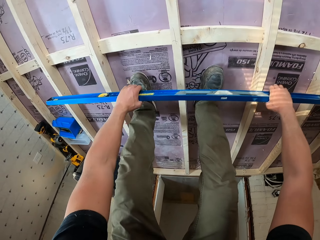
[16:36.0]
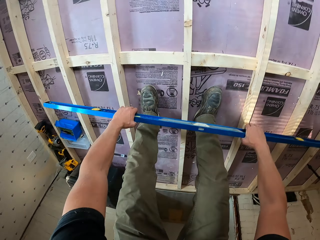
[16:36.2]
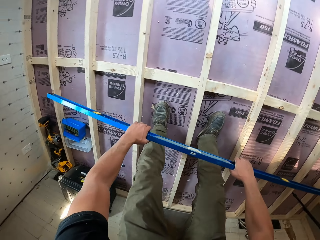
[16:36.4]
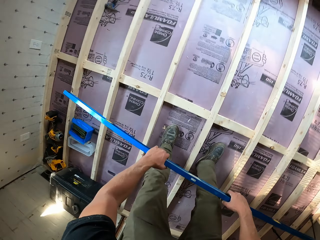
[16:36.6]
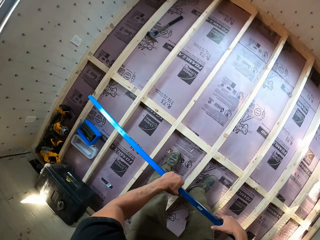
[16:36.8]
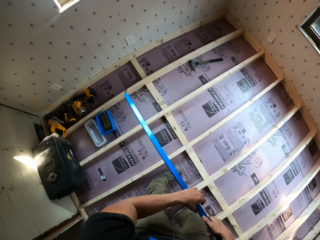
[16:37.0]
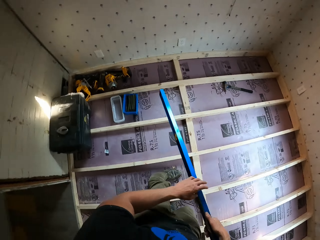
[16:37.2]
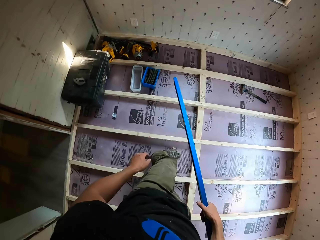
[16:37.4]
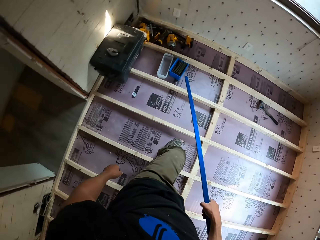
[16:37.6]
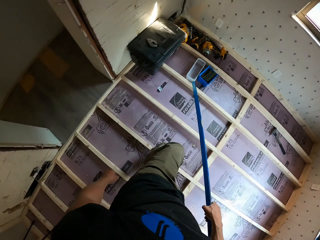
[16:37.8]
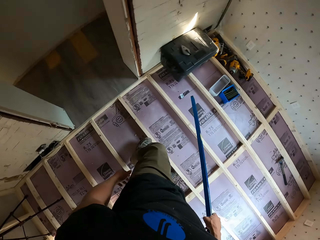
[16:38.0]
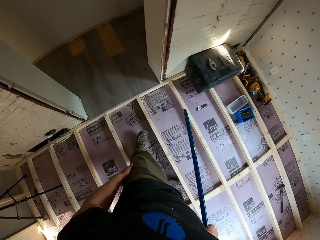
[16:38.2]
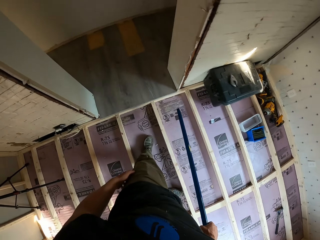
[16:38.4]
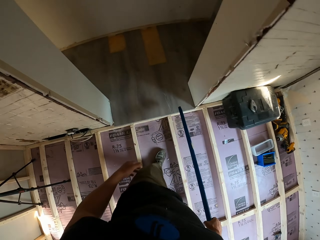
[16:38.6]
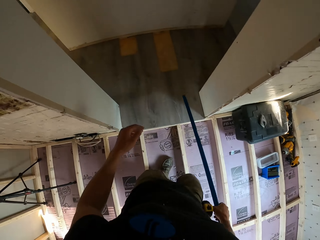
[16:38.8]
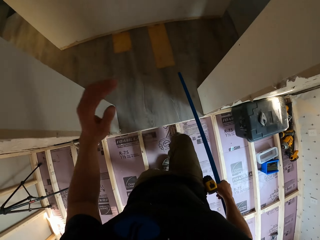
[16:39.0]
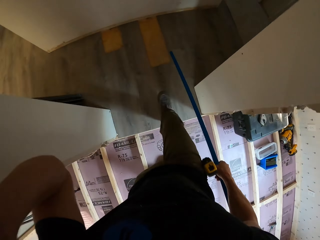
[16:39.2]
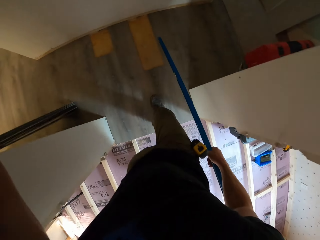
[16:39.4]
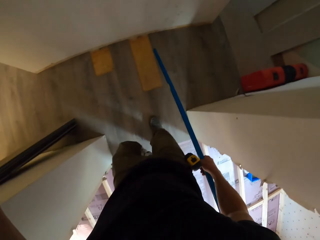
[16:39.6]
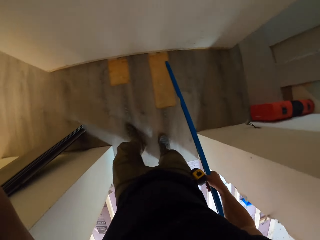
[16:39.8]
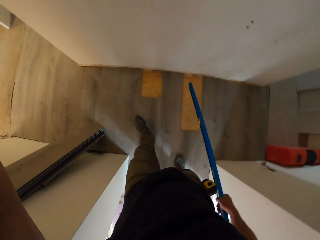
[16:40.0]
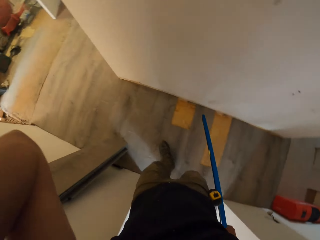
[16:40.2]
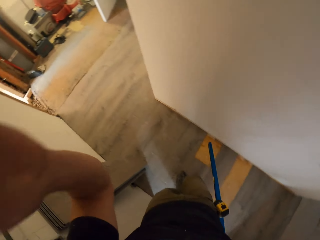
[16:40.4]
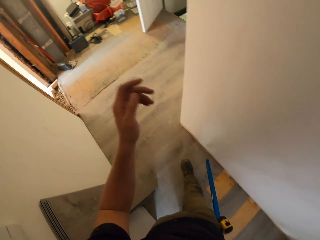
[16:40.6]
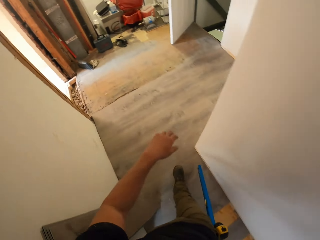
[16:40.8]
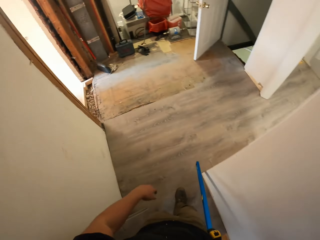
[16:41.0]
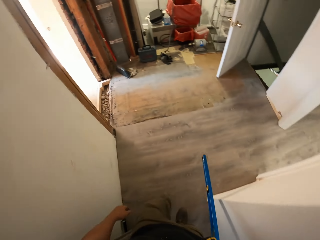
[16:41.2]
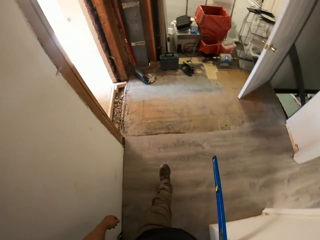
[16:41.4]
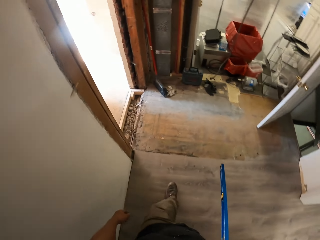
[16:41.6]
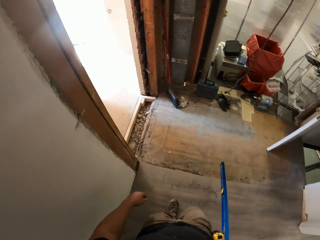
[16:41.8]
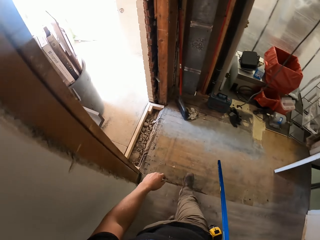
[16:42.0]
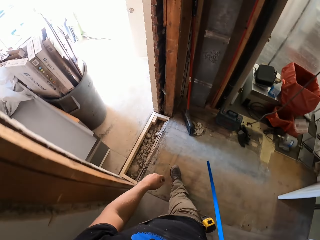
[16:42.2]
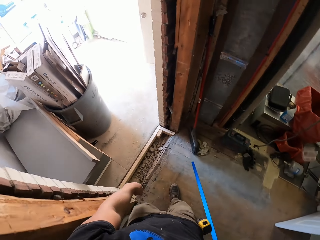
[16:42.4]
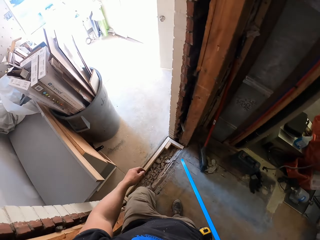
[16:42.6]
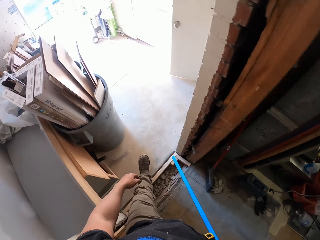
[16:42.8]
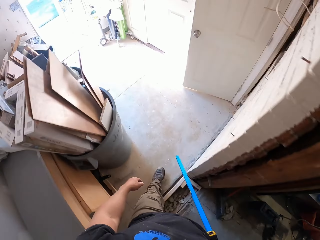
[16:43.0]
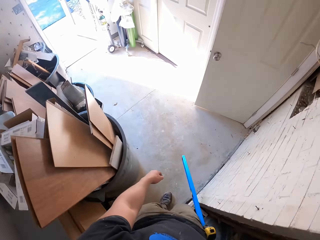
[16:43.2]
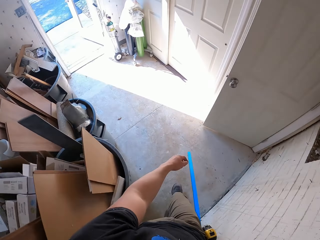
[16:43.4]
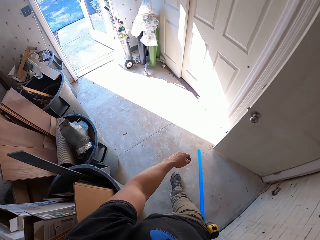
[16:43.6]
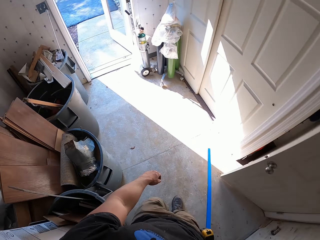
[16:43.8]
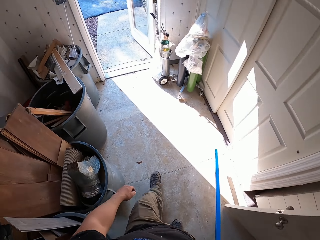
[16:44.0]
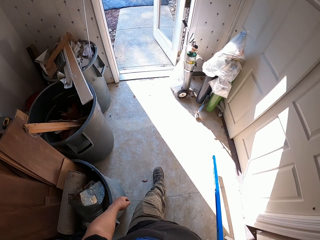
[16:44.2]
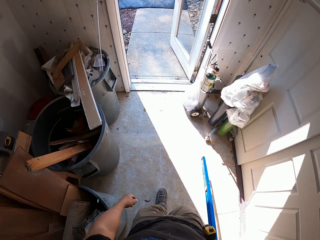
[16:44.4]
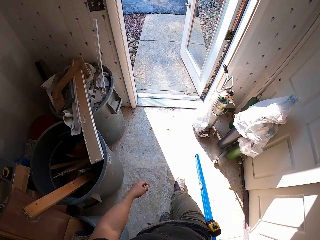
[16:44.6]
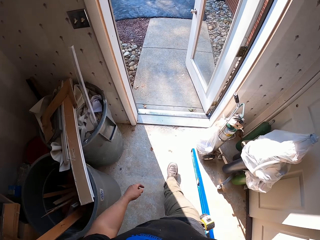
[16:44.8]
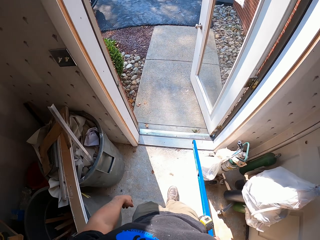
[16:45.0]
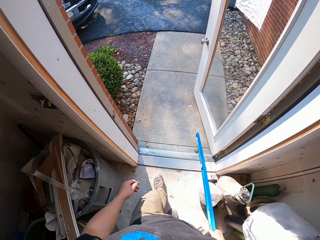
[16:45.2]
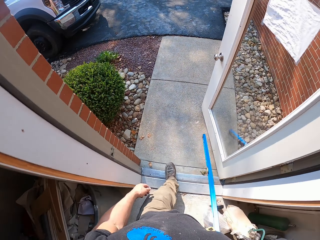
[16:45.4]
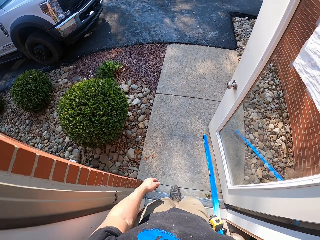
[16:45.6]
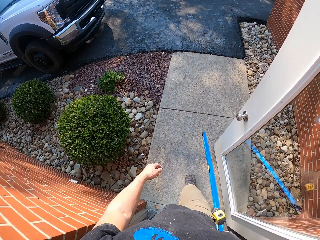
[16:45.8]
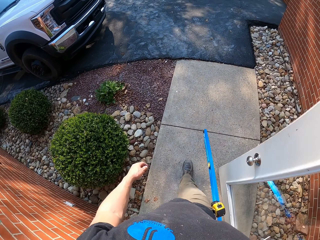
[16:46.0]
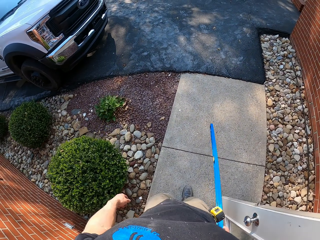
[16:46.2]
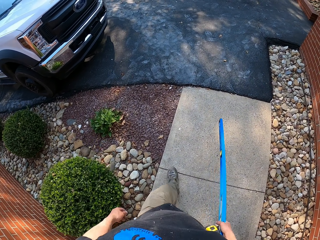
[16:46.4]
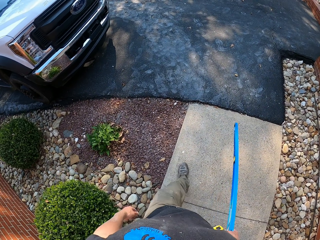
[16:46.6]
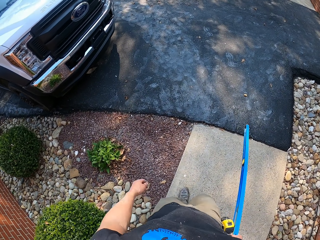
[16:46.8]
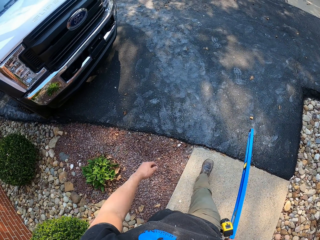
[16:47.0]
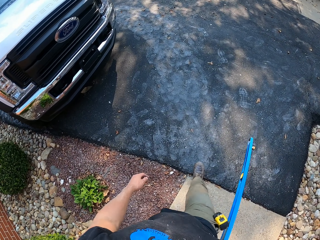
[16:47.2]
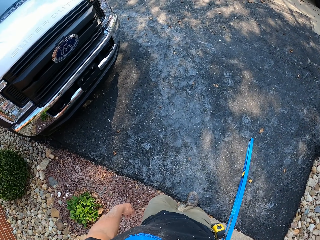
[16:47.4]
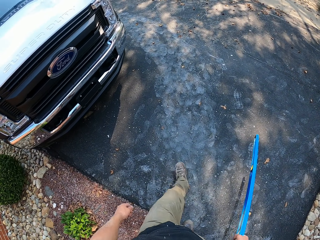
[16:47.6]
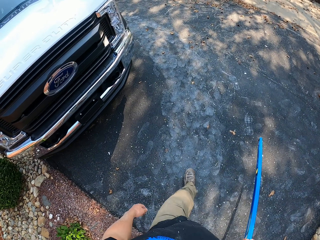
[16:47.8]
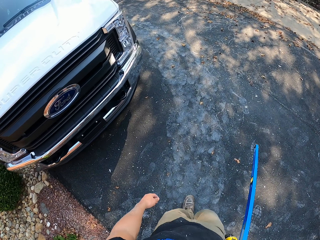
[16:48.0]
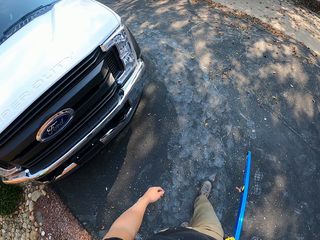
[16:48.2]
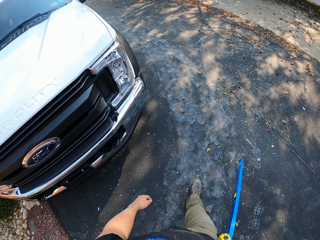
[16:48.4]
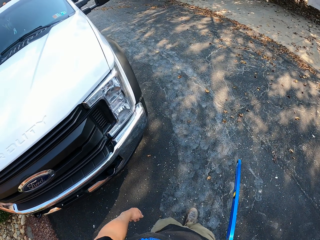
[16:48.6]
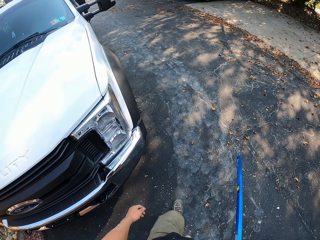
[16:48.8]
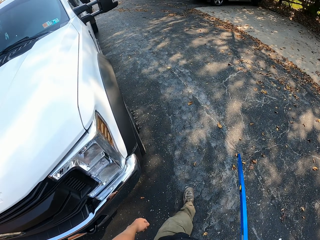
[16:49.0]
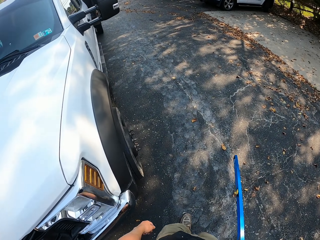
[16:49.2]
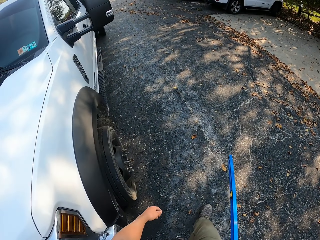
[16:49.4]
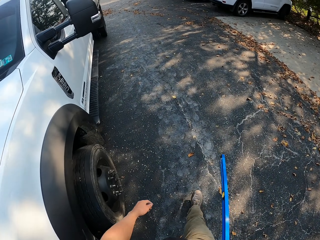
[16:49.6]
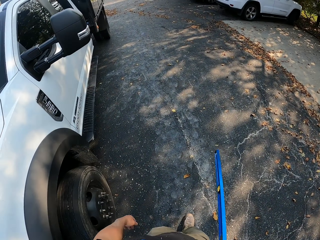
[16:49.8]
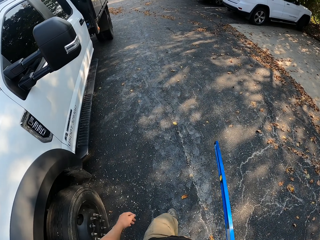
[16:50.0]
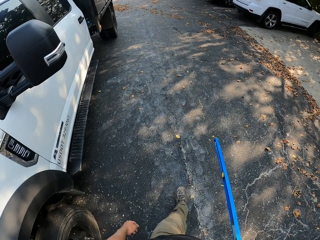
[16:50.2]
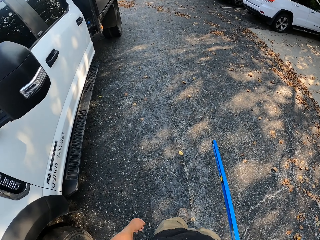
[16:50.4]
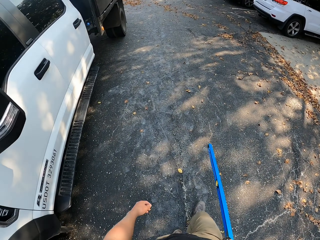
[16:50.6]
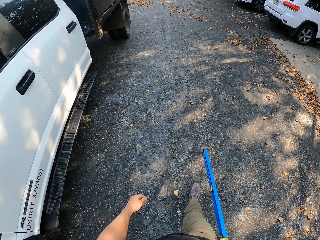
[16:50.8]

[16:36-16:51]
The camera wearer moves the leveler on the timbers. They look around the house. They walk to the outside. They walk around the house. They walk out of the house. They walk around the compound.

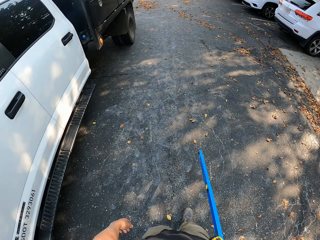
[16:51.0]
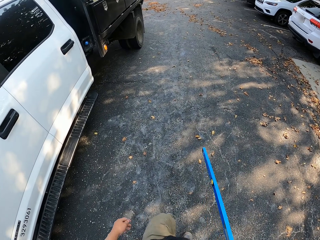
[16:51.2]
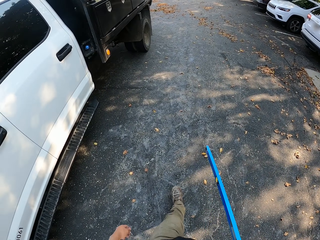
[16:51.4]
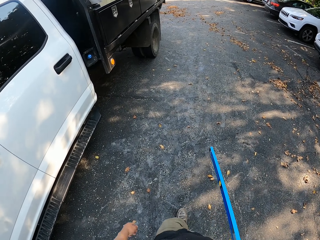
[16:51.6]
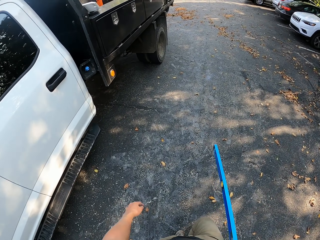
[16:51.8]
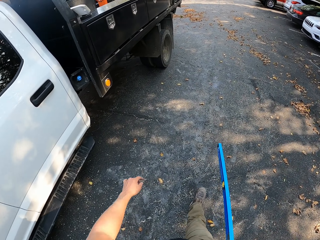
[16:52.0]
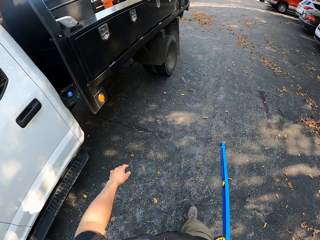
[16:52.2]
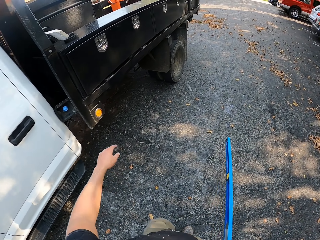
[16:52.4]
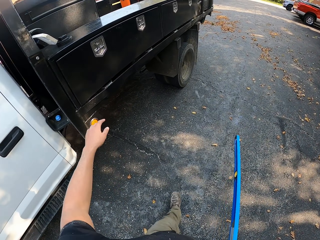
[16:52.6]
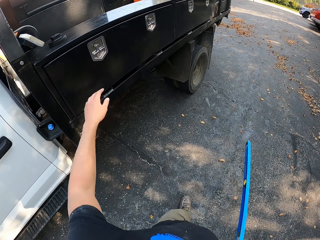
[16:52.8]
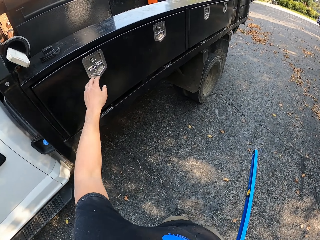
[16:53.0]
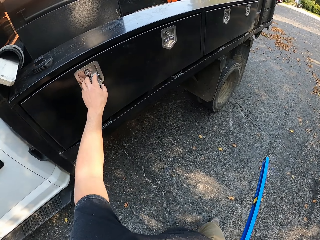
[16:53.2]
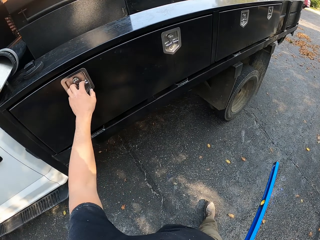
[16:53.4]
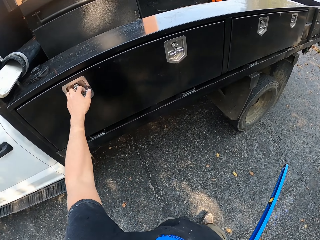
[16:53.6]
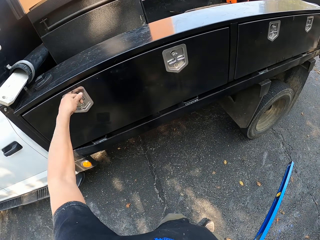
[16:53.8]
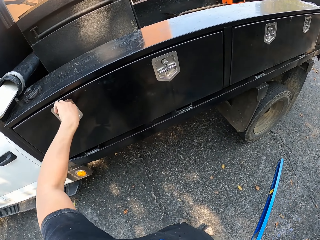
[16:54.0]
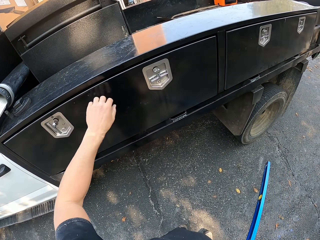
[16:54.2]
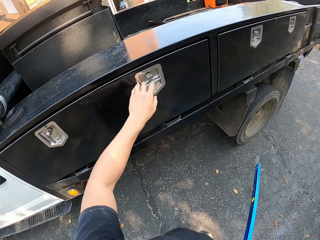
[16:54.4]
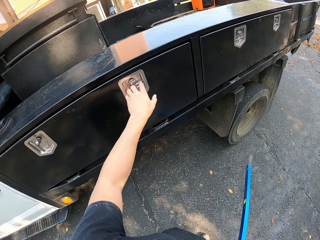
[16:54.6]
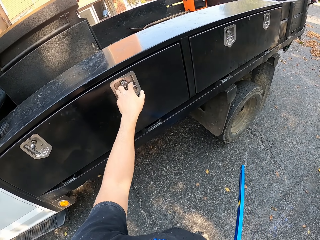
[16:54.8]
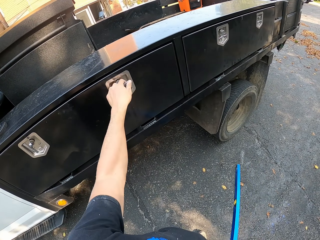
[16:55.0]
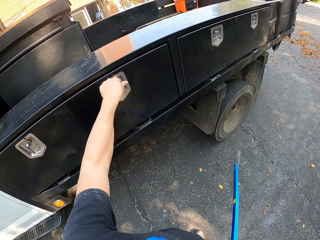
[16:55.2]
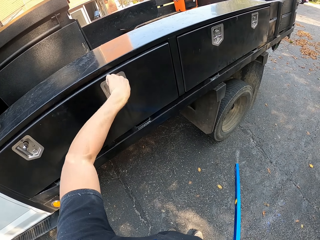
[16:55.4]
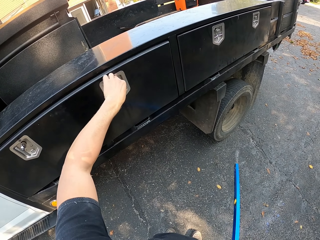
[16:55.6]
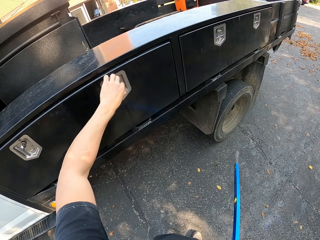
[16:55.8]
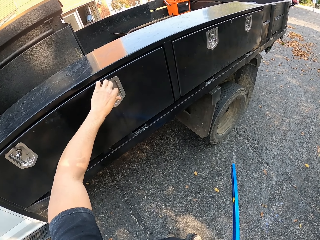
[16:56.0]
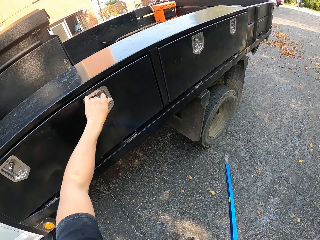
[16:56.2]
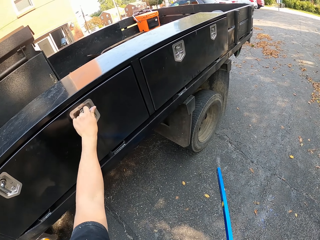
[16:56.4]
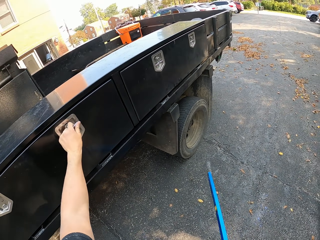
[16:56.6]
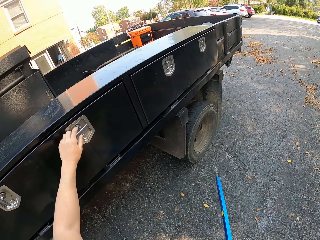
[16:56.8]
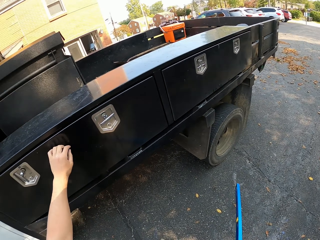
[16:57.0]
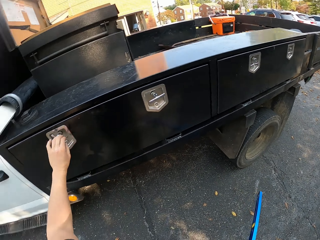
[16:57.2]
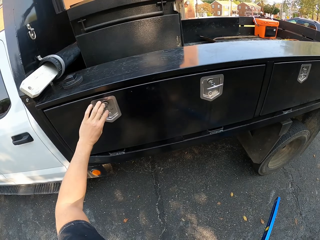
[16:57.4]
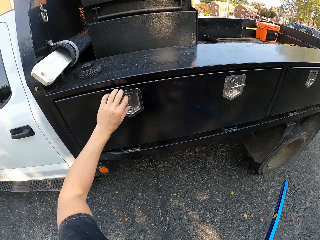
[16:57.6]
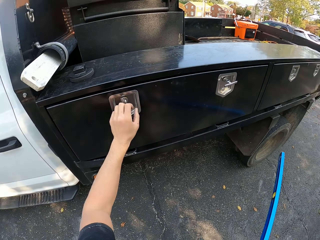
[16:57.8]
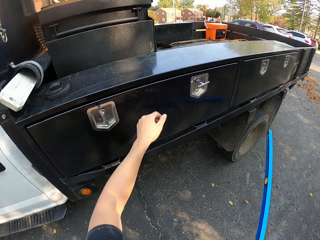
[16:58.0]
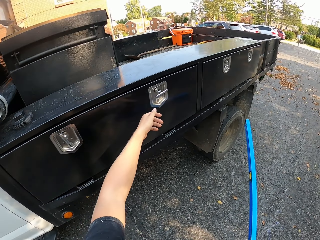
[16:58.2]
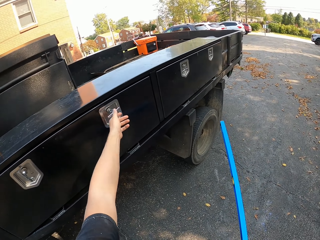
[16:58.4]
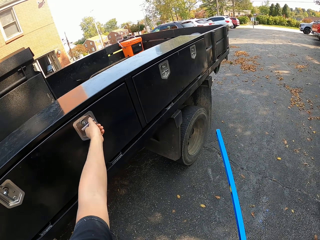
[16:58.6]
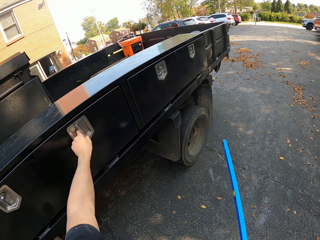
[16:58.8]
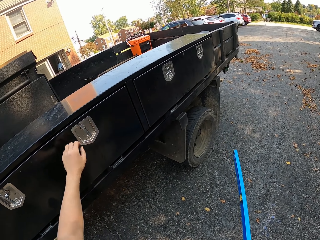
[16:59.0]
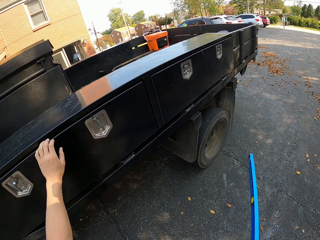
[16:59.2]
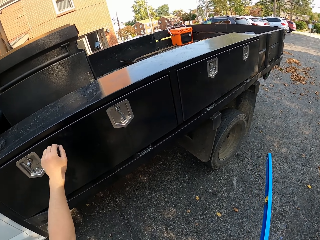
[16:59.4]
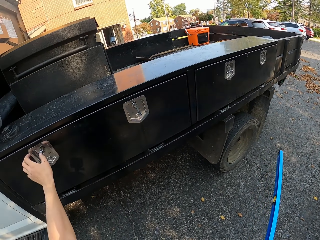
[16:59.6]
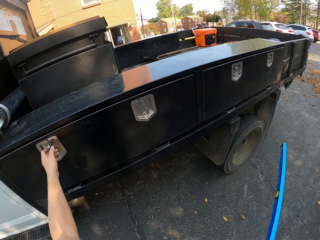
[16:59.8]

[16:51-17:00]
The camera wearer unlocks the side door. They open the tool box. They unlock the second lock.
